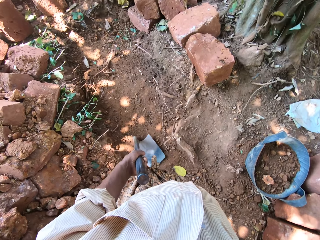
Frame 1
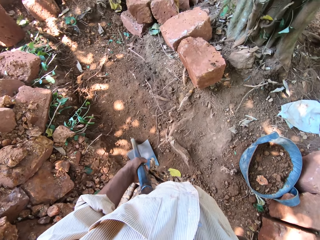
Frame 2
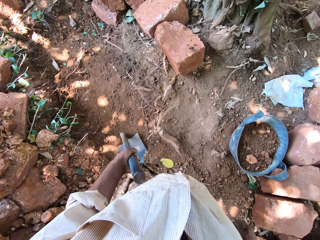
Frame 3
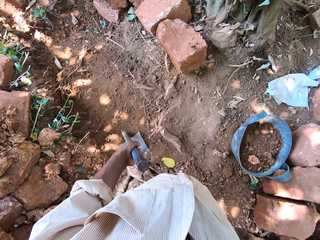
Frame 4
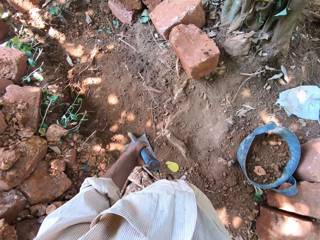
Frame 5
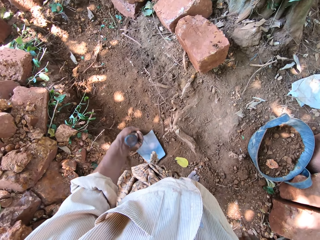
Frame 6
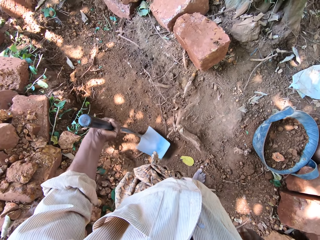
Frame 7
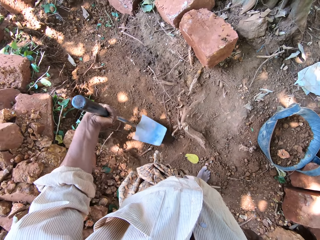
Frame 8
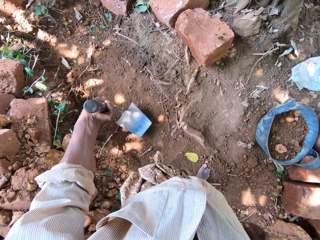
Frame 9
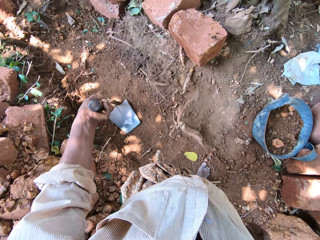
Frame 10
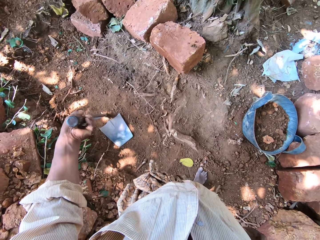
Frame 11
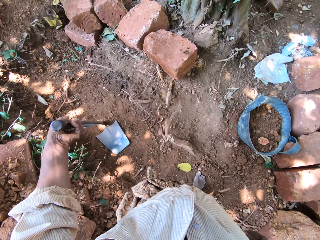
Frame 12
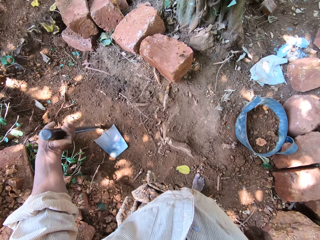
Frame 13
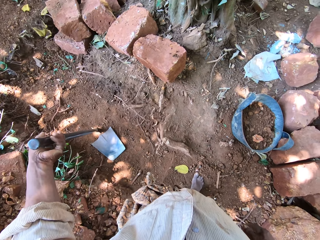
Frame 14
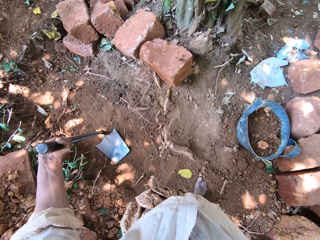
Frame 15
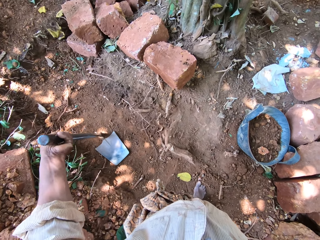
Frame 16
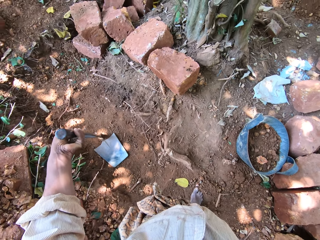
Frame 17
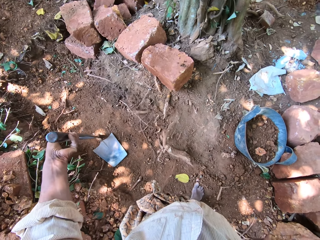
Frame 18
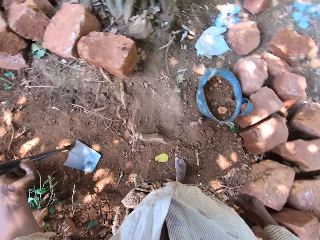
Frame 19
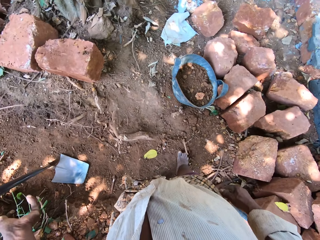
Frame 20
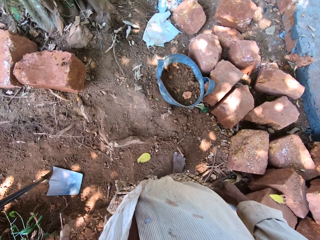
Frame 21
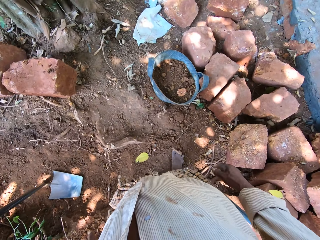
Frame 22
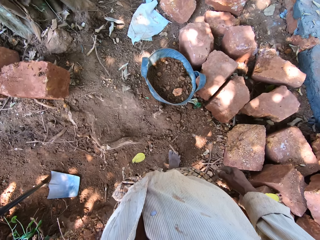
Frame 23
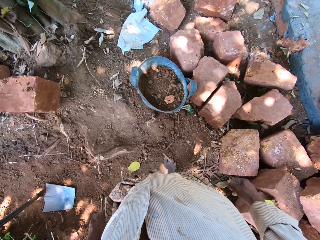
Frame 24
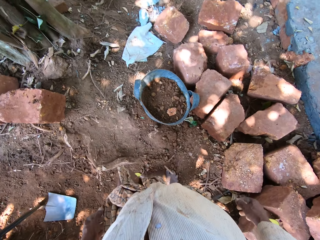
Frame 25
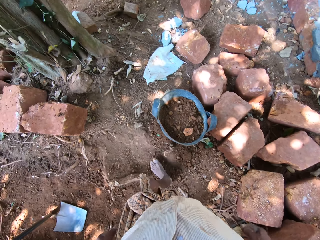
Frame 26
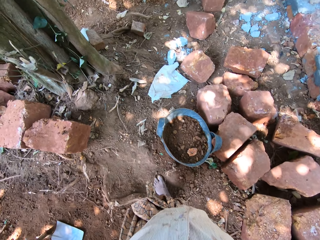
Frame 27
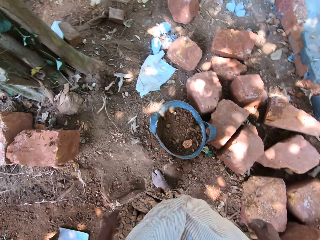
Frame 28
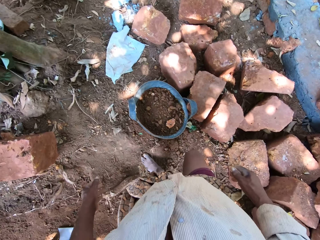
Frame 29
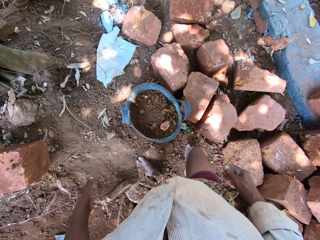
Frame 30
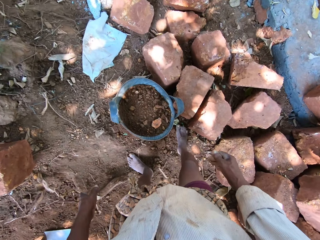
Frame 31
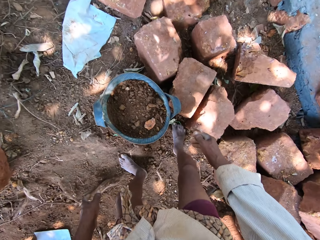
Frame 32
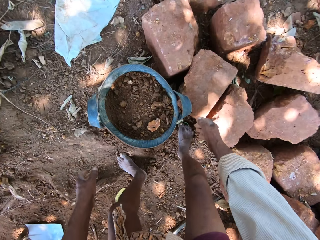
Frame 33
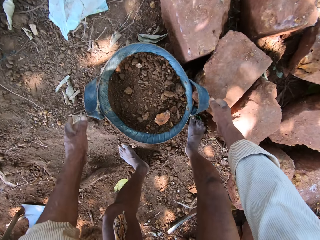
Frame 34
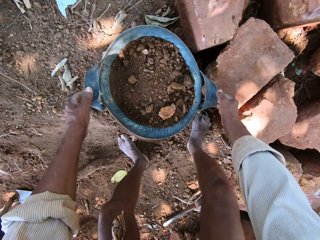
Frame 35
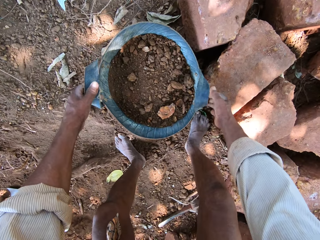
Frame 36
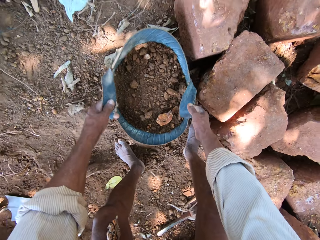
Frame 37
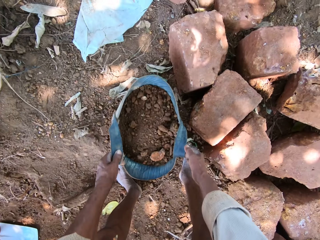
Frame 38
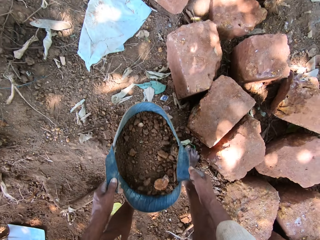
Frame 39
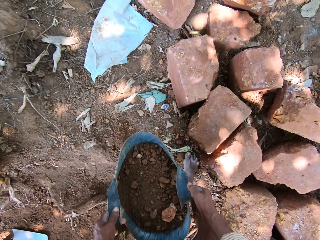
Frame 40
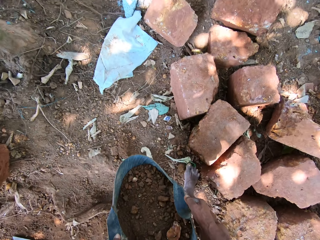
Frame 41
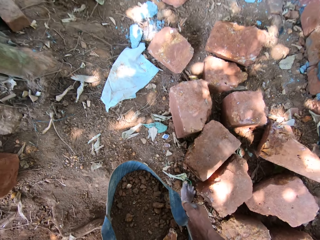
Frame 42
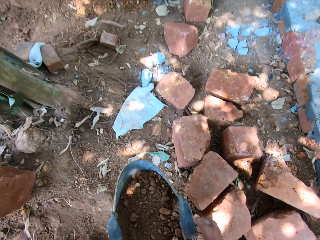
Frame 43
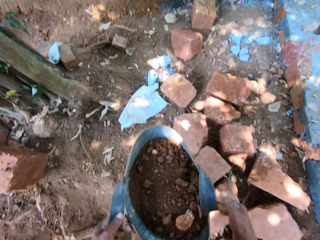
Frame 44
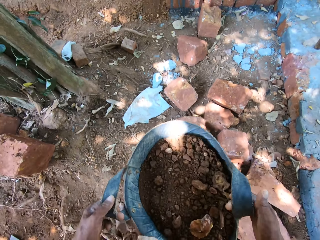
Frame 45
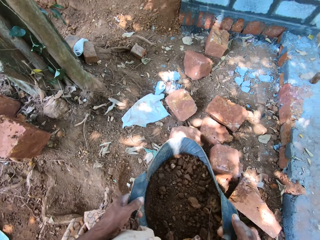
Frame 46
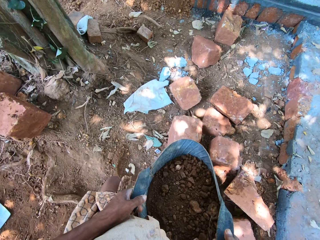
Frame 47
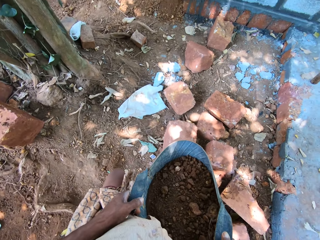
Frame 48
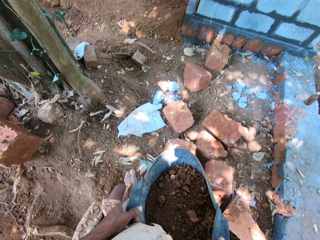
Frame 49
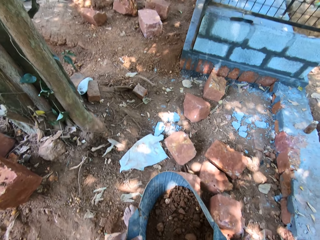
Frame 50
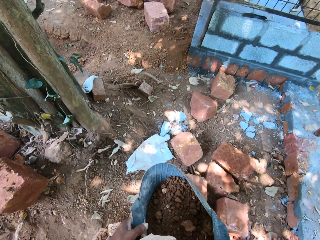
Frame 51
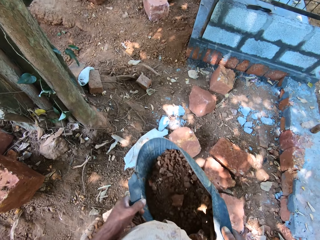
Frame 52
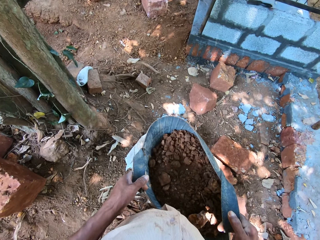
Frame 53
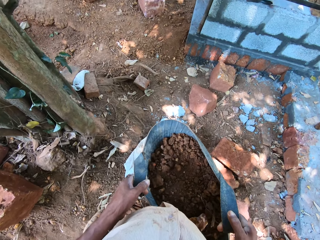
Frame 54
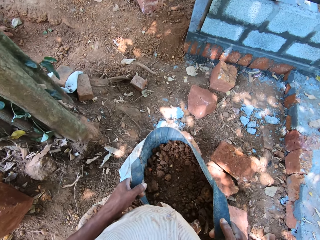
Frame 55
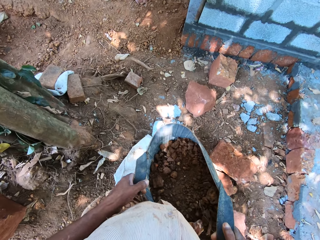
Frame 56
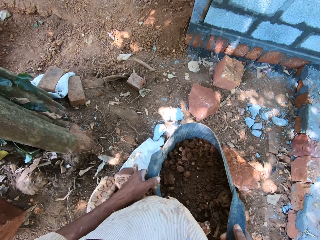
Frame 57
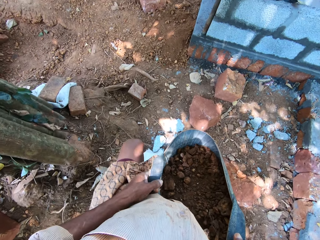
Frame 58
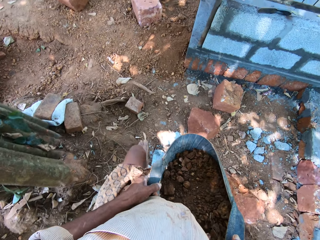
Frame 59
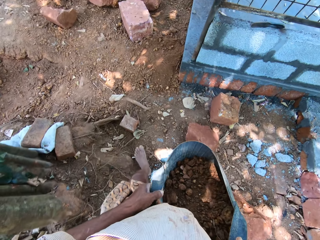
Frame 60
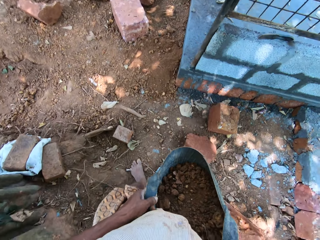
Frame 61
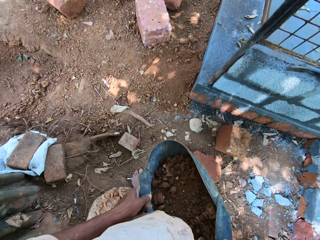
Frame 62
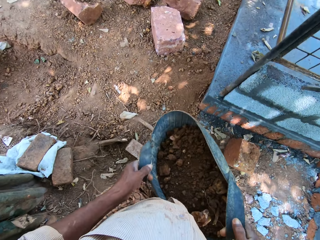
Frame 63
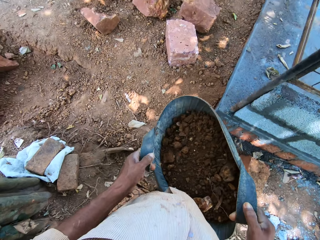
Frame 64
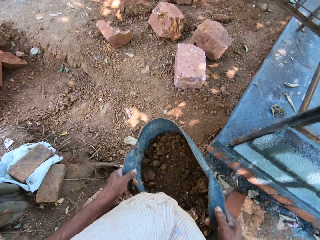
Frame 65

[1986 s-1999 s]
The camera wearer looks around. He drops the hoe on the ground with his left hand. He takes the bag of sand from the ground with both hands. He walks across the garden.

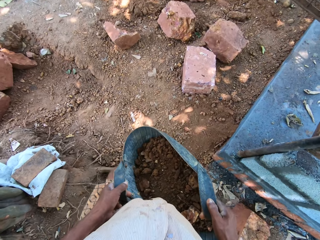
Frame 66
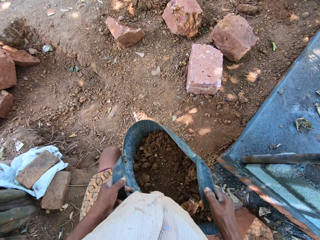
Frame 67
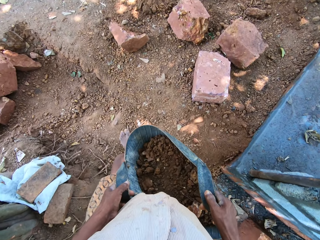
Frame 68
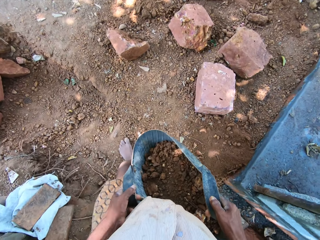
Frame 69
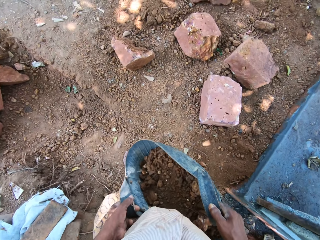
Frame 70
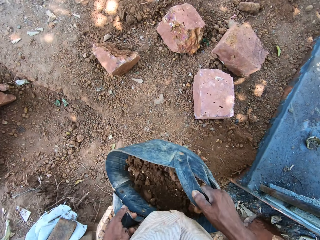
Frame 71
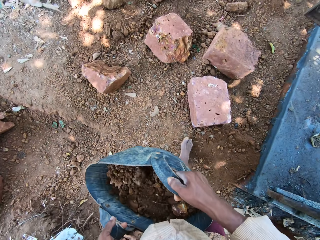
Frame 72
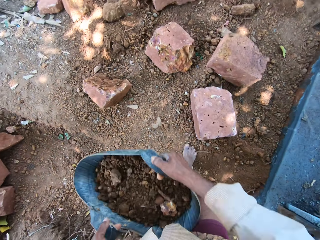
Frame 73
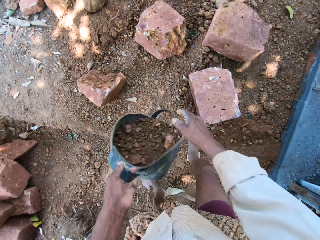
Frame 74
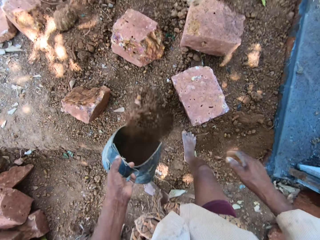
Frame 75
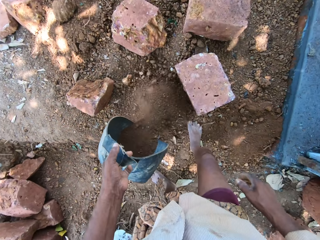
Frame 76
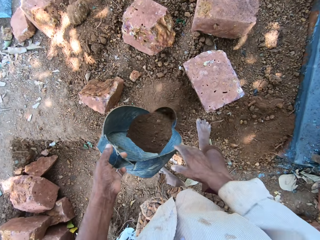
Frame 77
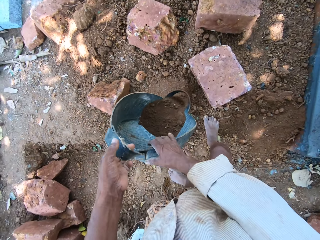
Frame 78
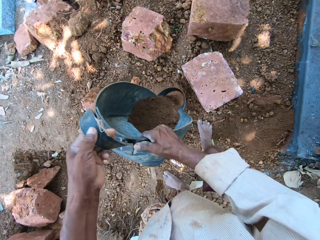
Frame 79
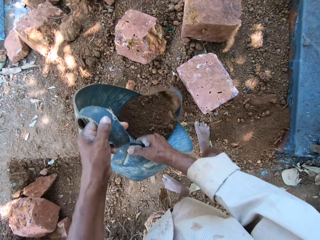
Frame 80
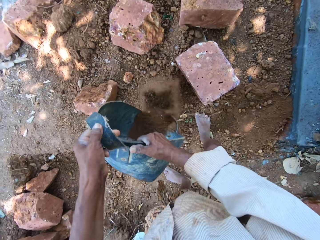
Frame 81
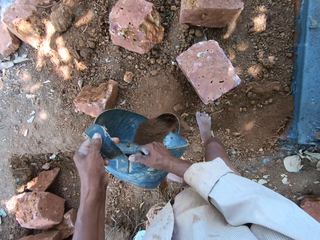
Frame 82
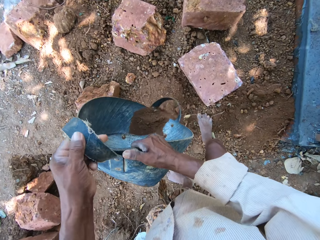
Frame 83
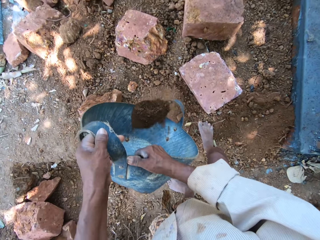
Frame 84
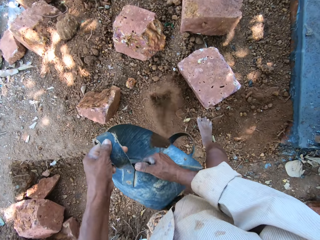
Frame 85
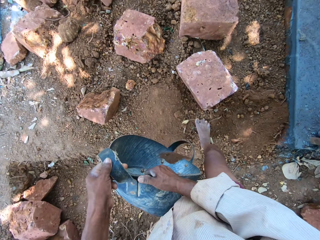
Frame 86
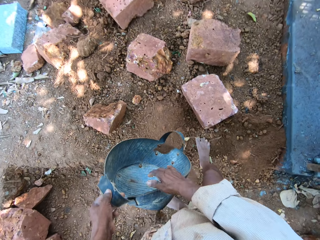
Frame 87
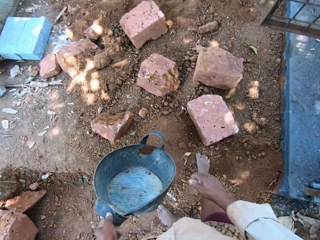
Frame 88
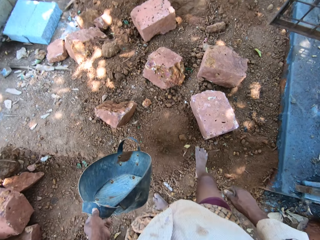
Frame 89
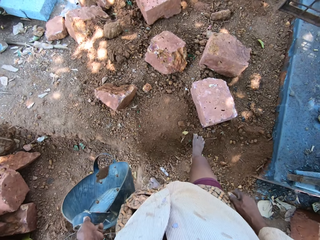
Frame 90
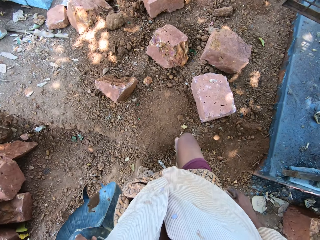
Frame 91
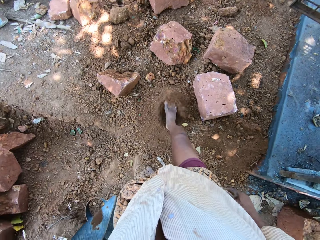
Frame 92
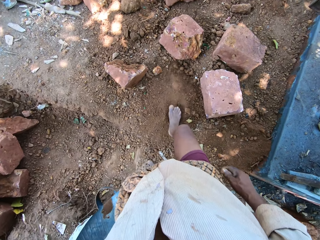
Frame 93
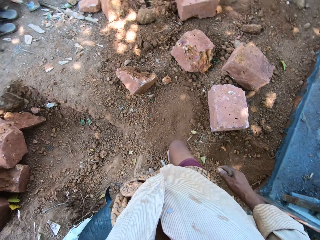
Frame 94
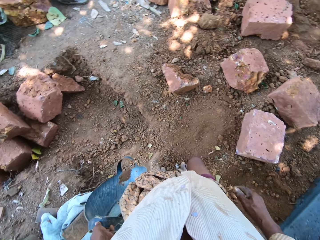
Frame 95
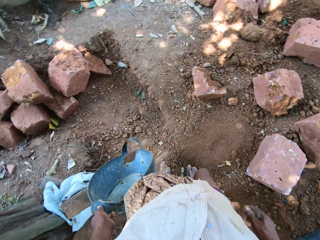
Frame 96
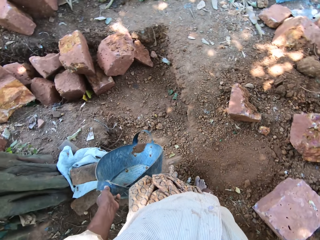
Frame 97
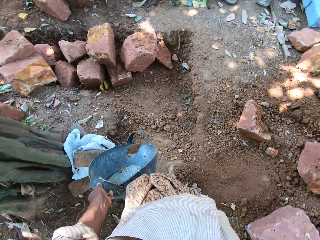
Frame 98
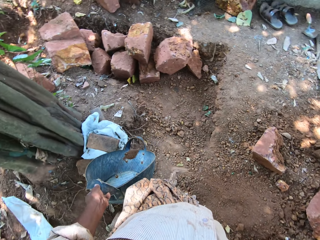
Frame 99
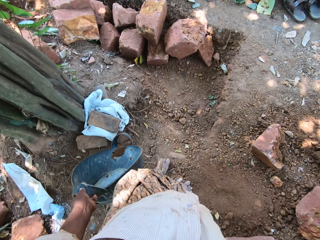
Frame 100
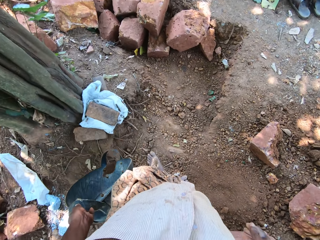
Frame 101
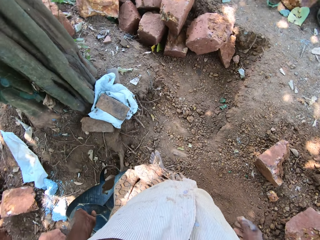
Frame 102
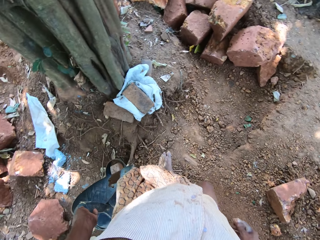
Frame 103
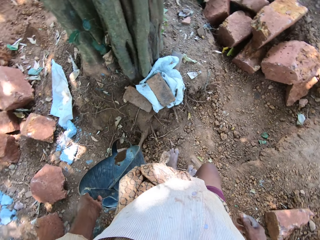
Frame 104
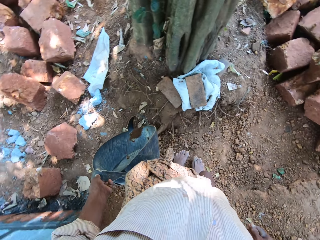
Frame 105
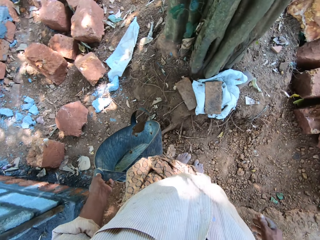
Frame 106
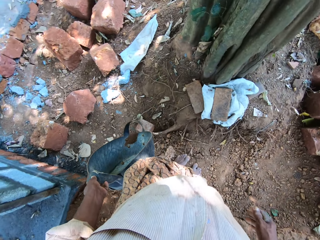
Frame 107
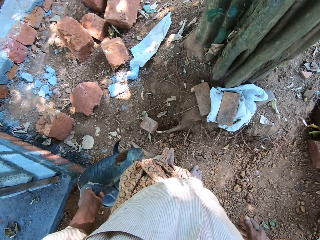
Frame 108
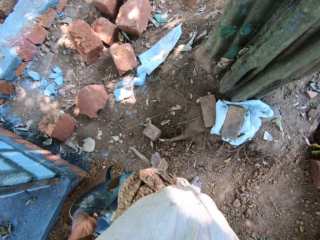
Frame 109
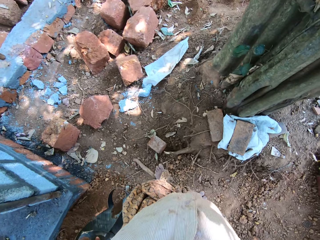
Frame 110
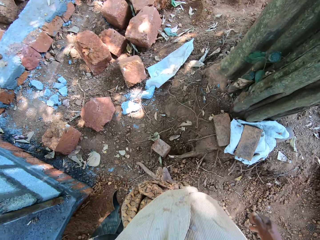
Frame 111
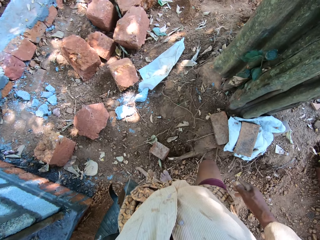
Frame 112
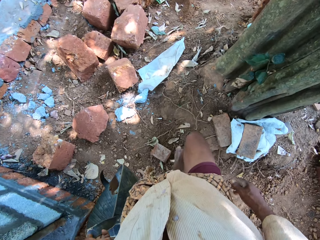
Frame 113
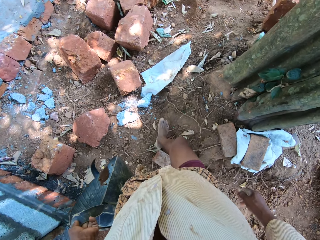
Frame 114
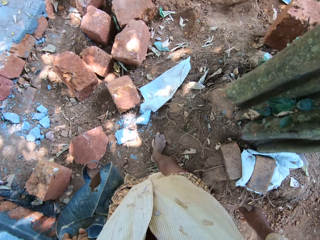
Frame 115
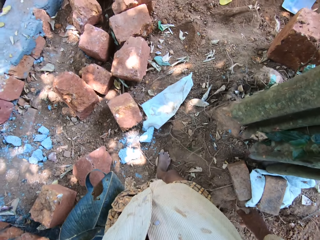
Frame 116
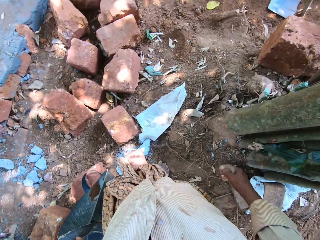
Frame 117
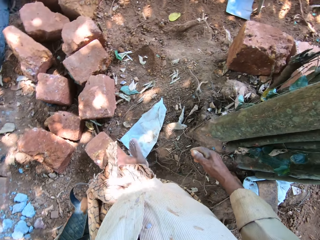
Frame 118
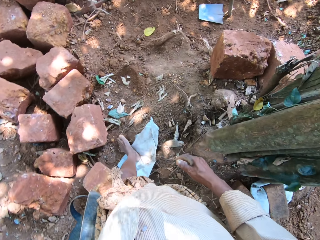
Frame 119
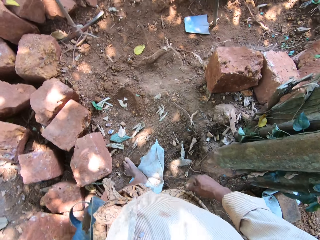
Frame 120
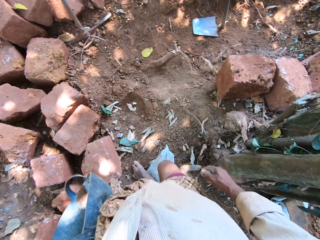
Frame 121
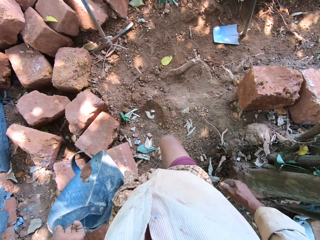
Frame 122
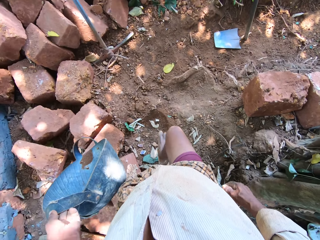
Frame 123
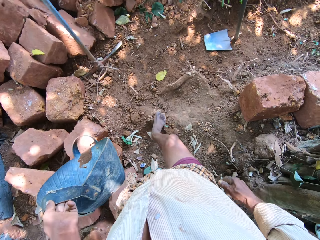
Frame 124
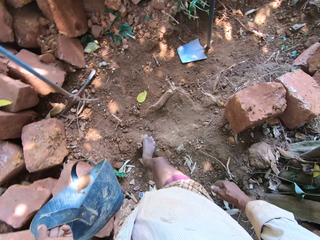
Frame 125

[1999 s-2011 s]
The camera wearer pours sand from the bag of sand in both hands on the ground. He kicks the sand on the ground with his right leg. He walks across the garden.
